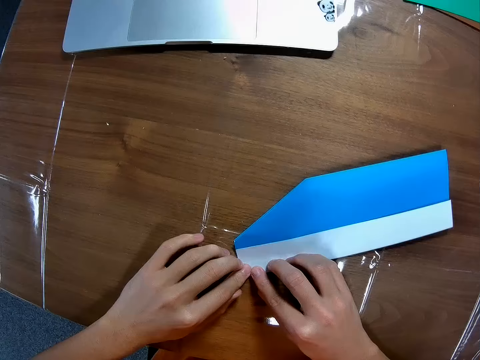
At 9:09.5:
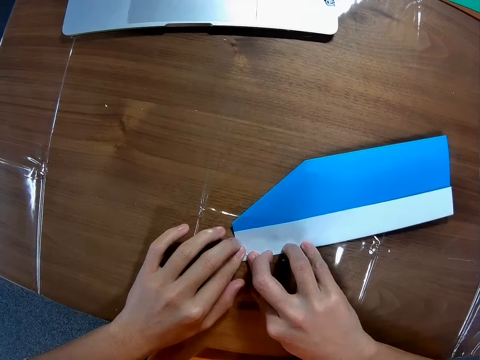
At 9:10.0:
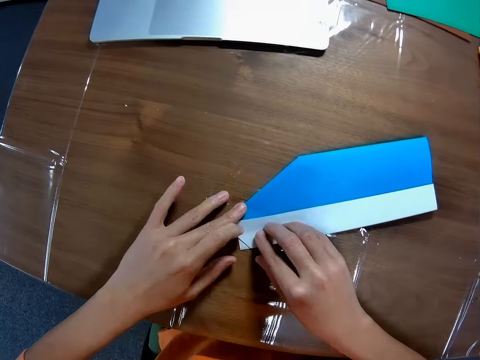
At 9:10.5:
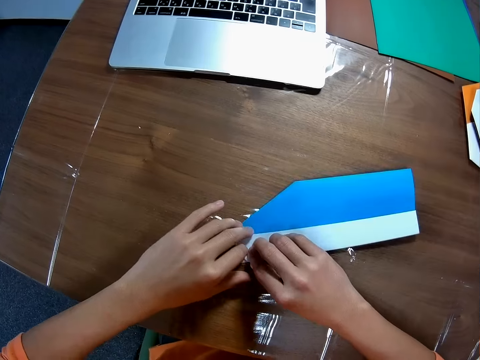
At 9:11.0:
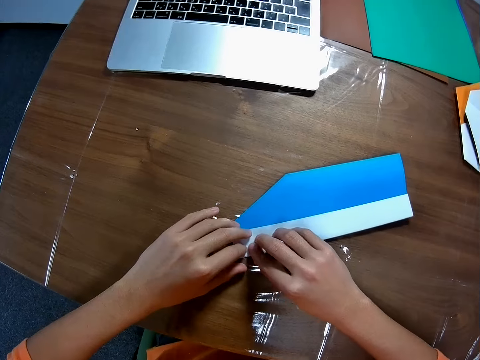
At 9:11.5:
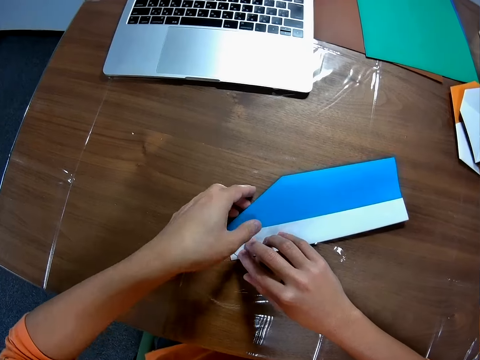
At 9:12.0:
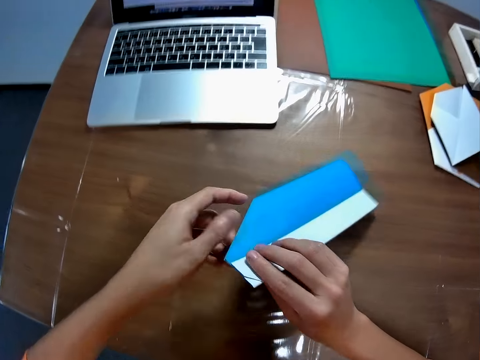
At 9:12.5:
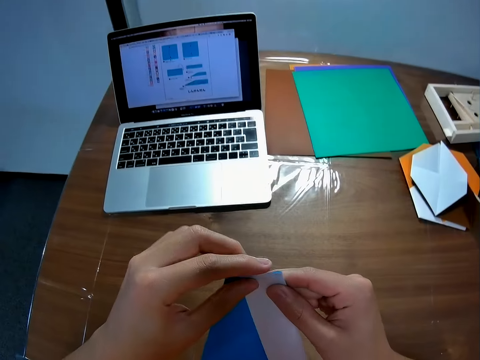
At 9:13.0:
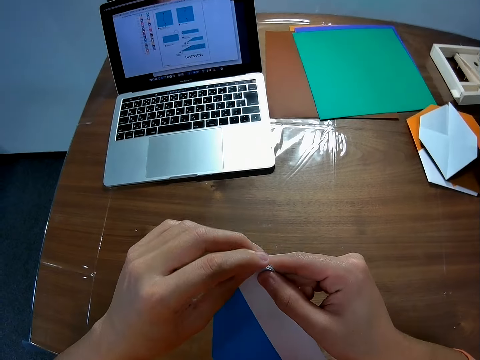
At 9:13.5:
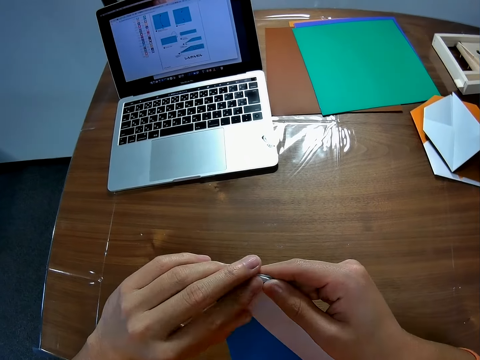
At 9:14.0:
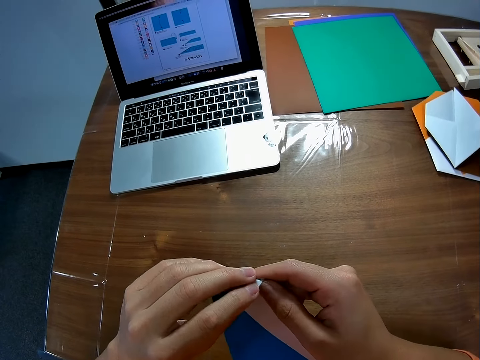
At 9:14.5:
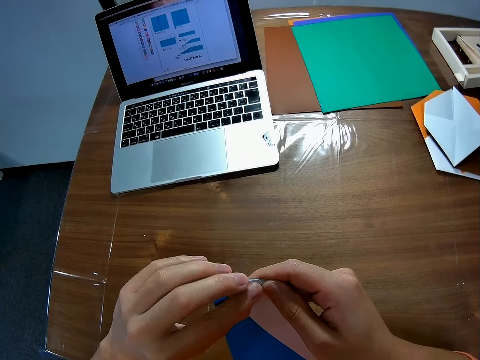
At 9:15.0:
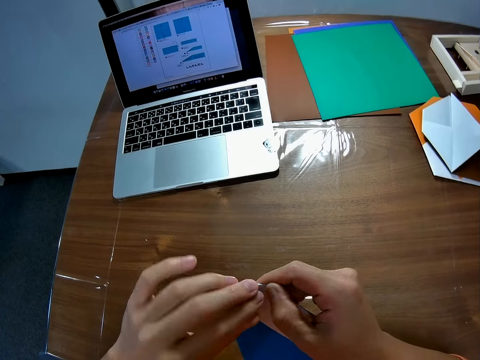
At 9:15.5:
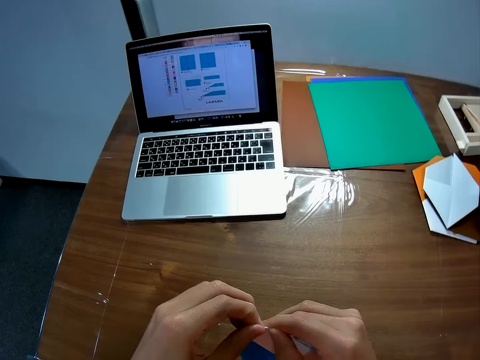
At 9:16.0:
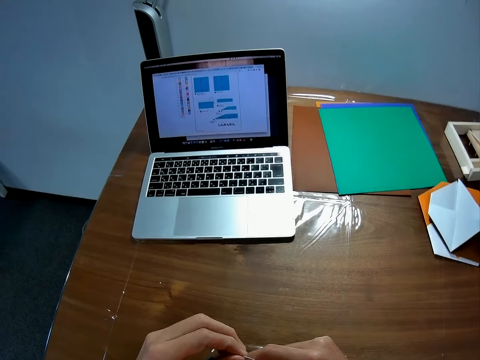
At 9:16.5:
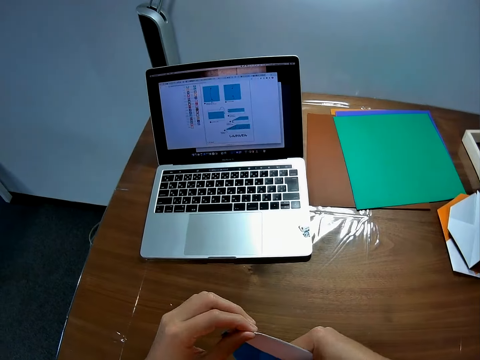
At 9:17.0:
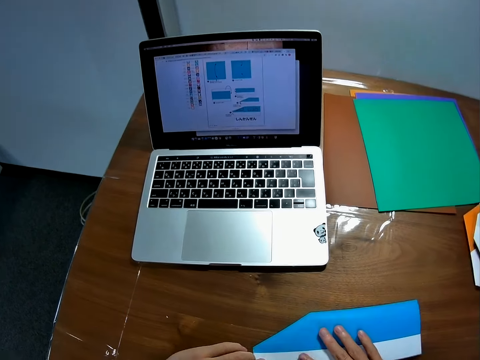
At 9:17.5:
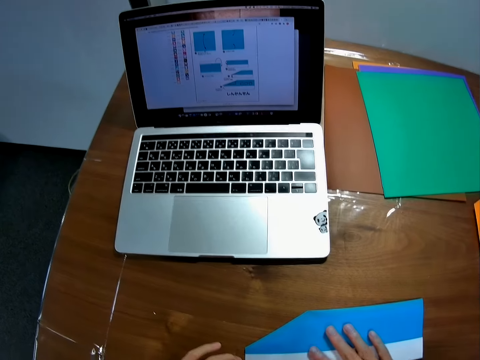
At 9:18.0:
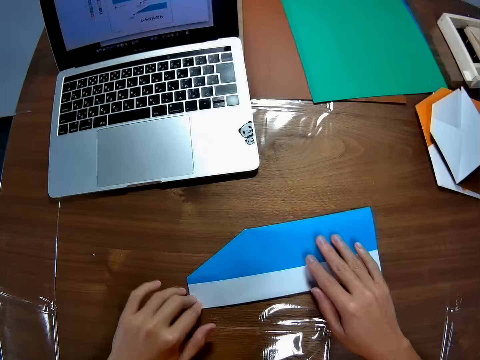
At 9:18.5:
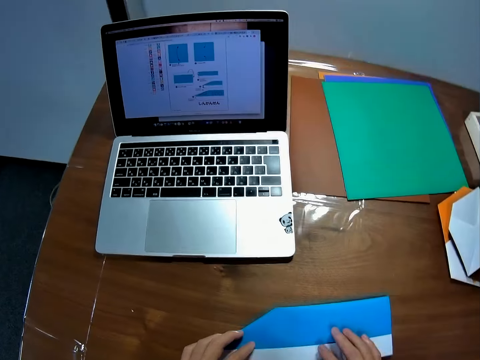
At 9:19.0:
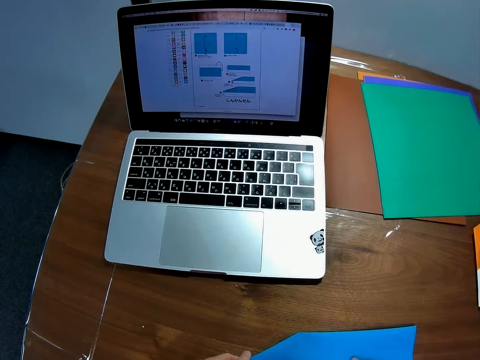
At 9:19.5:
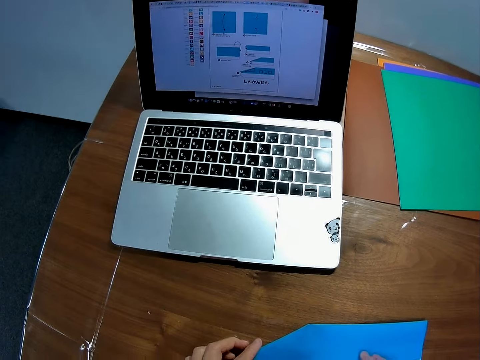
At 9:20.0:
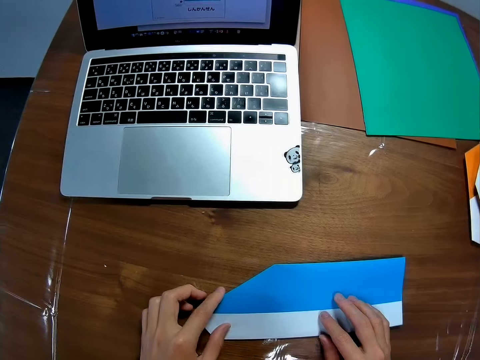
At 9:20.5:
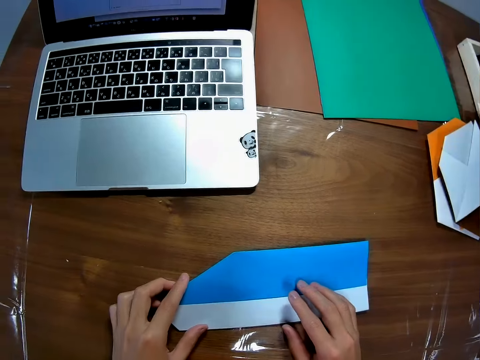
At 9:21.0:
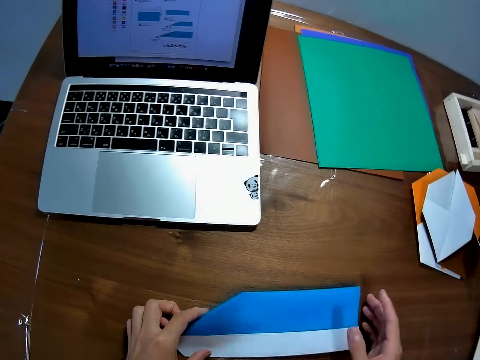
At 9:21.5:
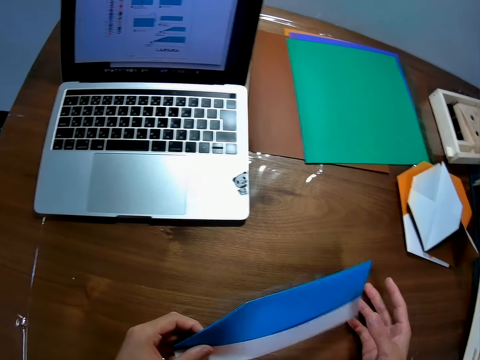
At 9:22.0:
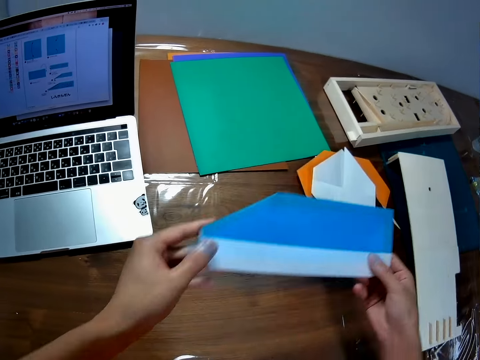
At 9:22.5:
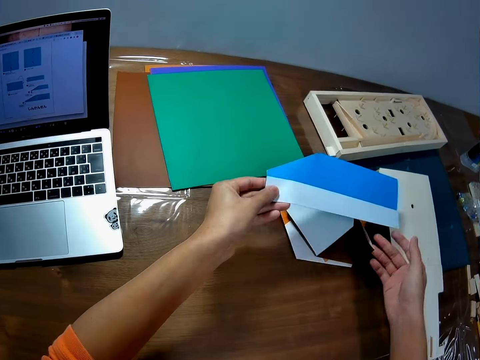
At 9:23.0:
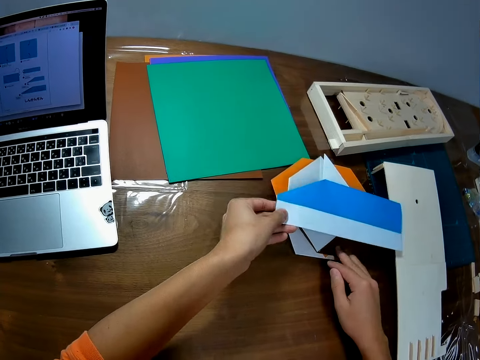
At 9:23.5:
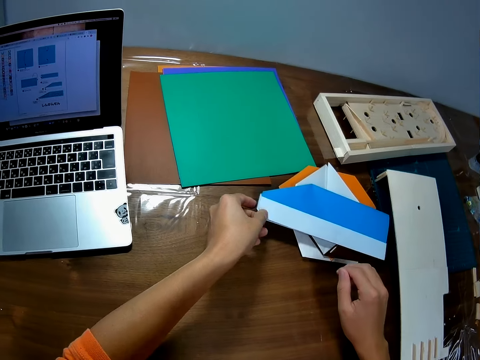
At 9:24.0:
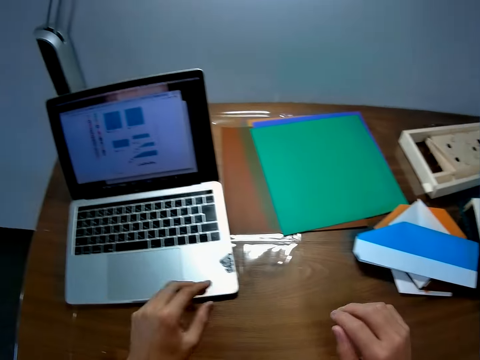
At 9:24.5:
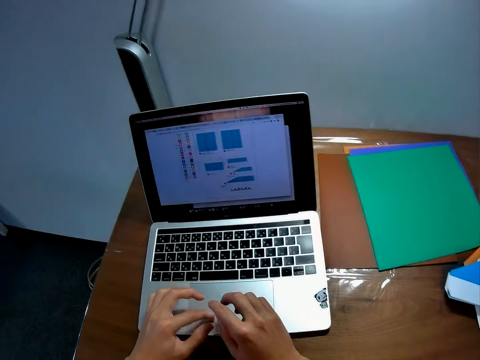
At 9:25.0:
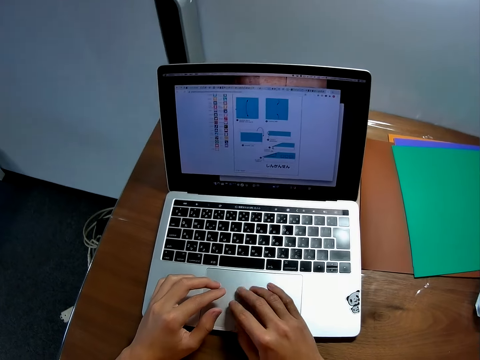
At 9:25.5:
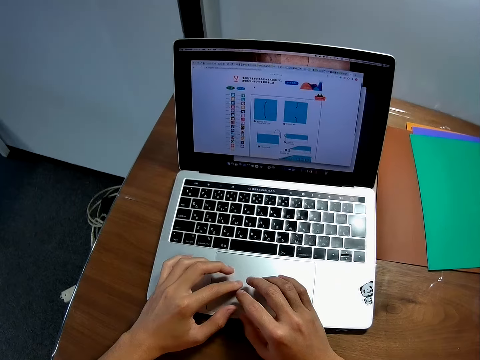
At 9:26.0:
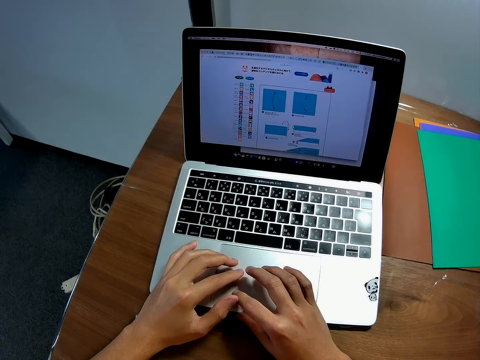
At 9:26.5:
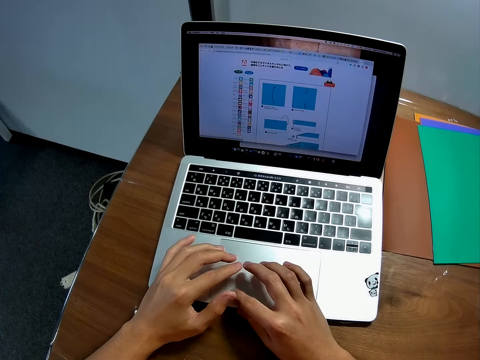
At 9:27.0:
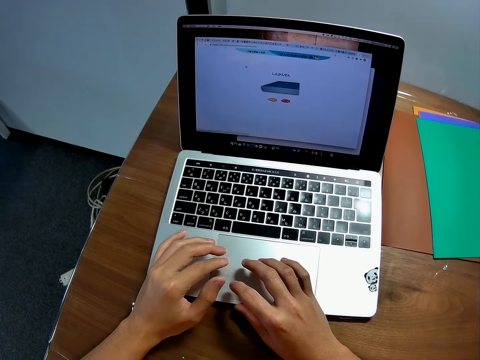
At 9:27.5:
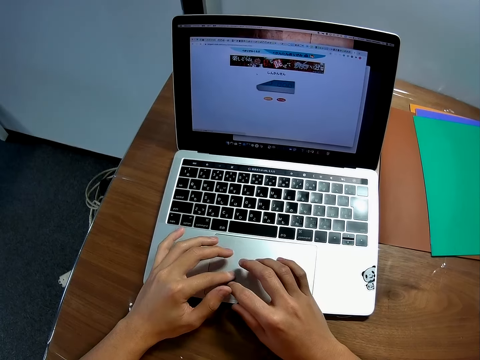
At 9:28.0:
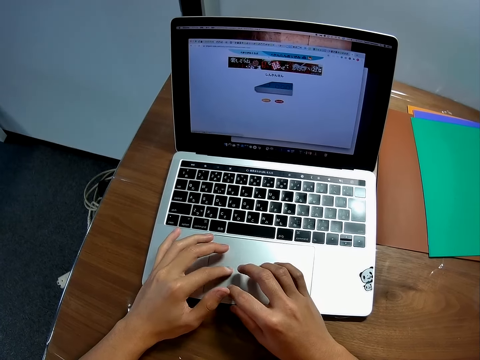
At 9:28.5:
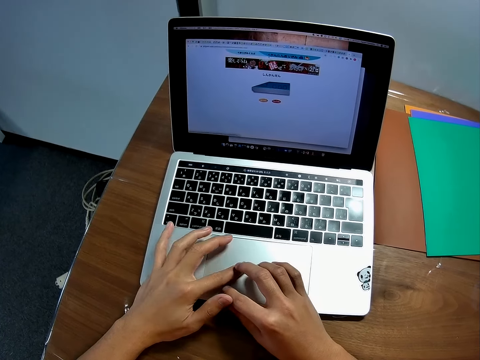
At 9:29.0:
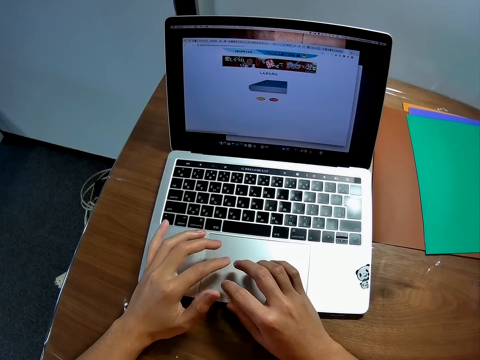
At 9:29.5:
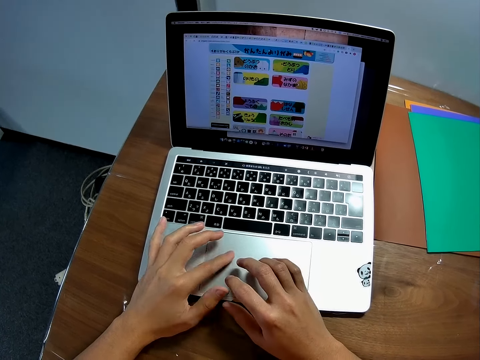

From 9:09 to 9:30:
The camera wearer picks up the paper on the table with both hands. They fold the paper on the table. They put the manila paper on the table. They move the paper on a paper on the table. They pick up the manila paper. They put the manila paper away. They scroll the drawings on the laptop. They operate the laptop on the table.

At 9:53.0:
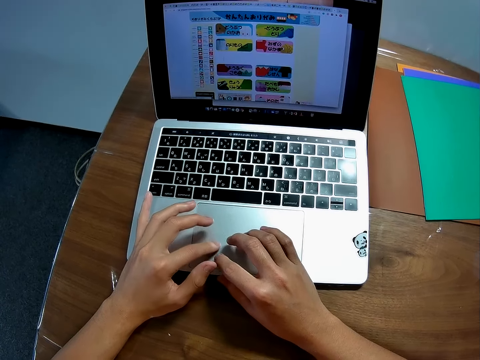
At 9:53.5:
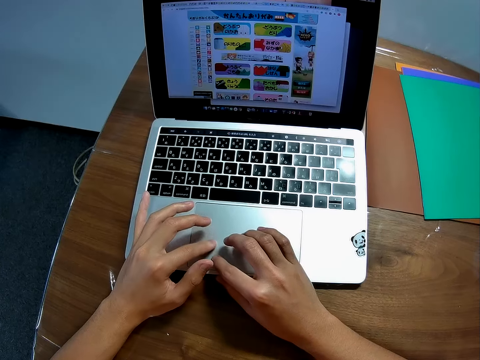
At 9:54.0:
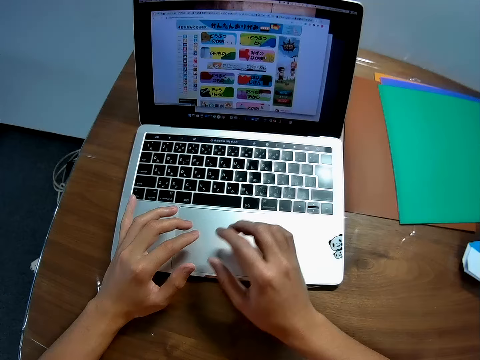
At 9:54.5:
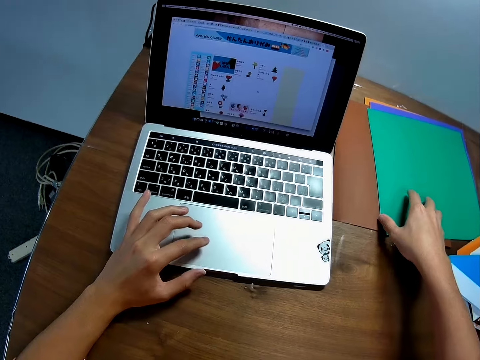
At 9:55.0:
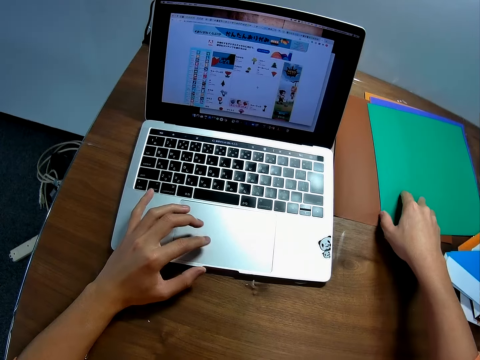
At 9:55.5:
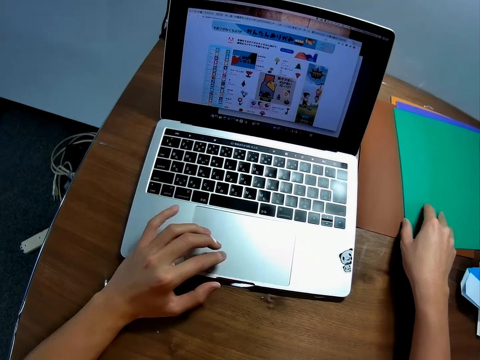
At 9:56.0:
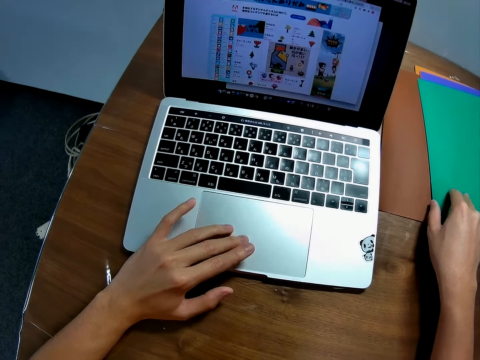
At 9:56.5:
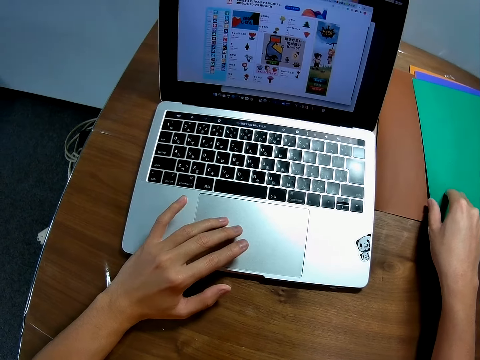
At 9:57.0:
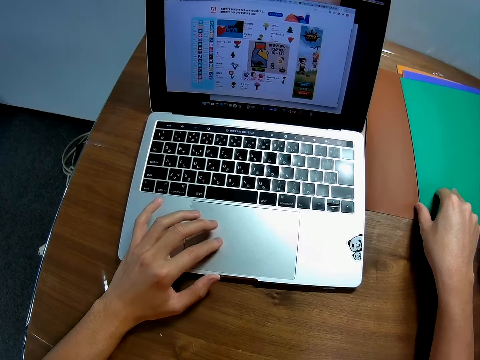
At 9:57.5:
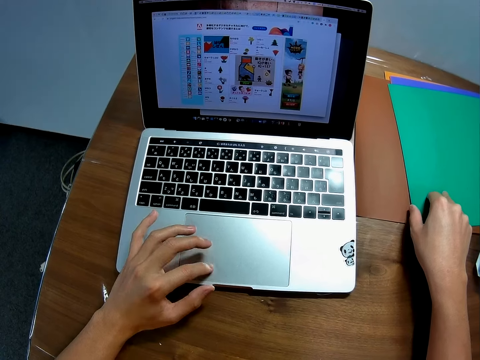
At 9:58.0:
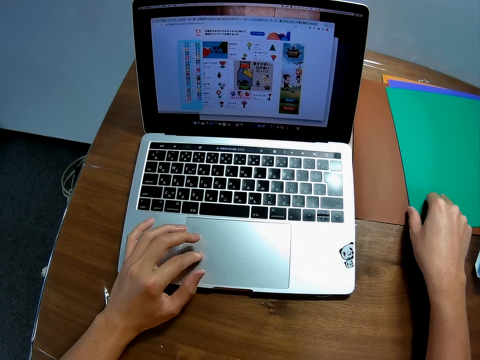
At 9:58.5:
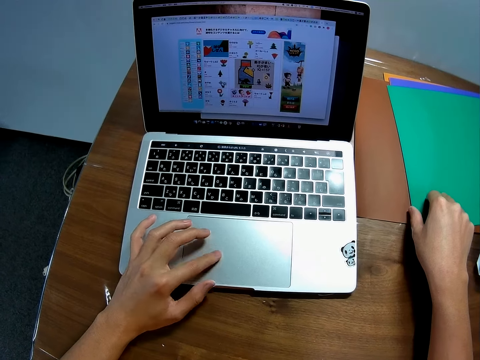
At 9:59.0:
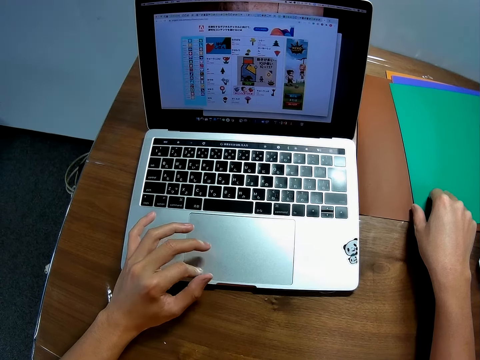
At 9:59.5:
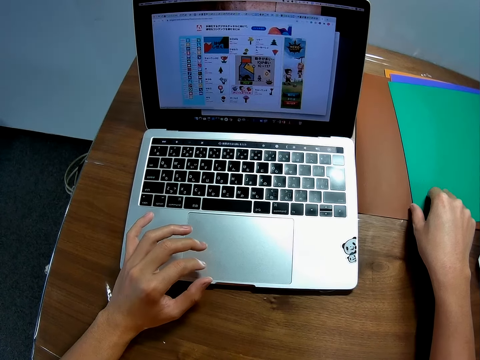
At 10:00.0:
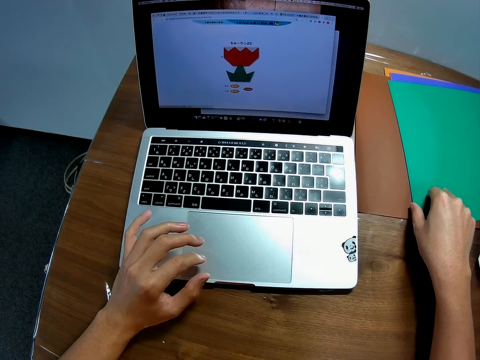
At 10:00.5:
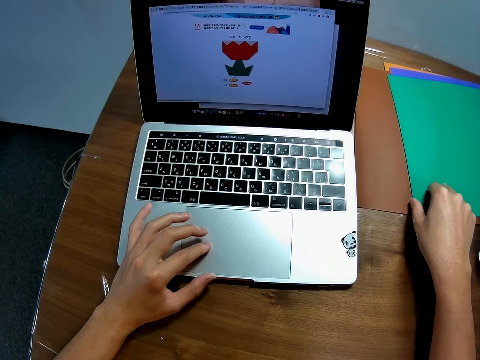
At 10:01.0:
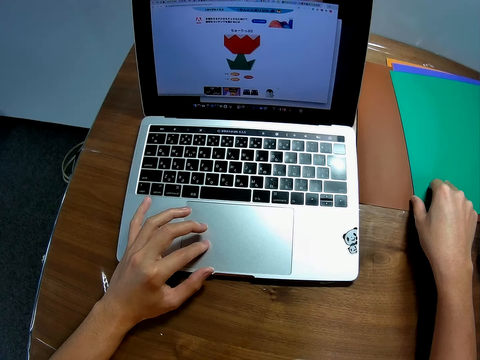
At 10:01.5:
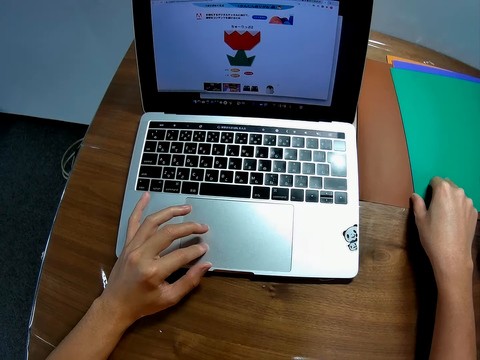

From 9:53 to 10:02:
The camera wearer touches a paper on the table with his right hand.
